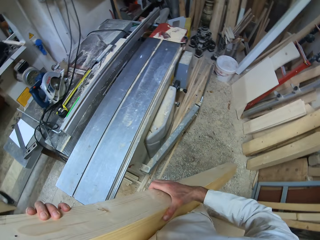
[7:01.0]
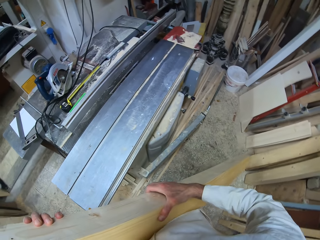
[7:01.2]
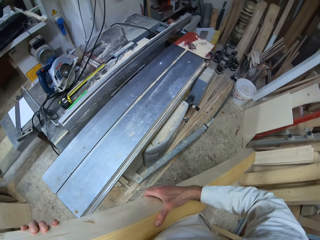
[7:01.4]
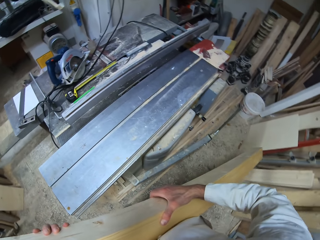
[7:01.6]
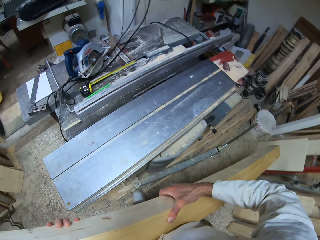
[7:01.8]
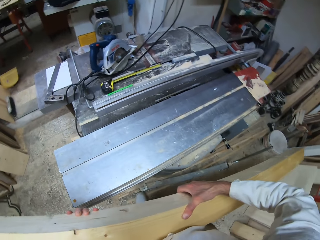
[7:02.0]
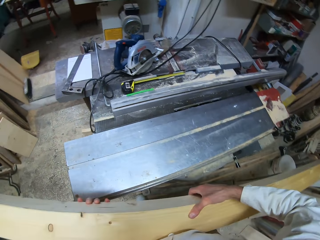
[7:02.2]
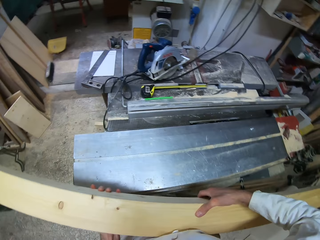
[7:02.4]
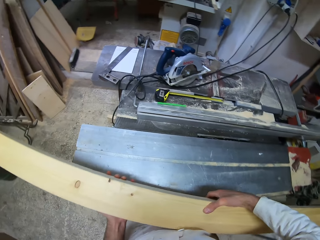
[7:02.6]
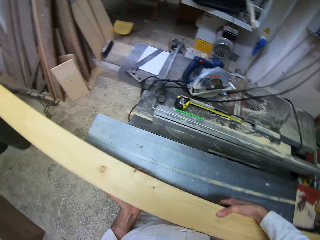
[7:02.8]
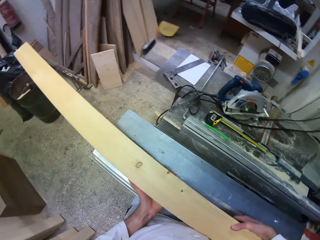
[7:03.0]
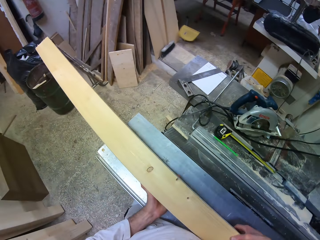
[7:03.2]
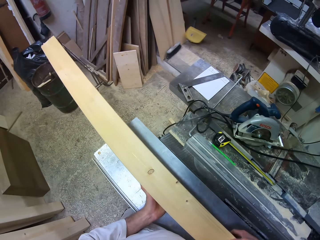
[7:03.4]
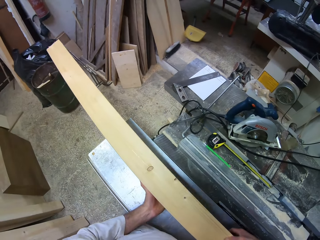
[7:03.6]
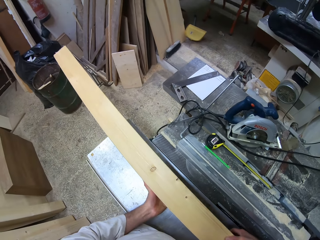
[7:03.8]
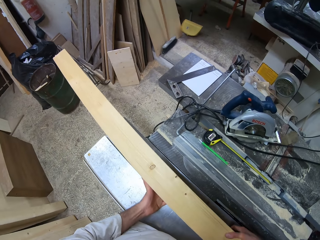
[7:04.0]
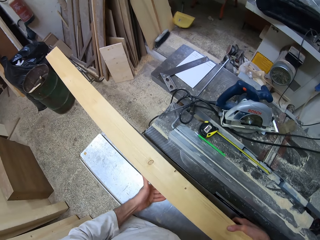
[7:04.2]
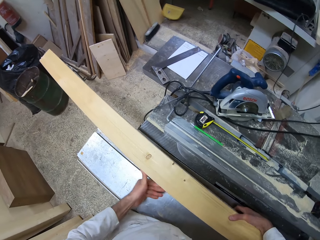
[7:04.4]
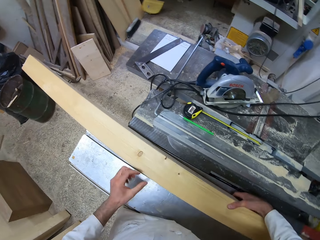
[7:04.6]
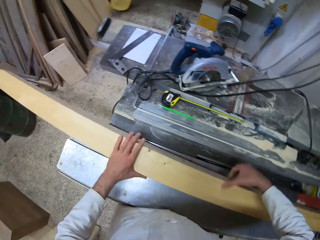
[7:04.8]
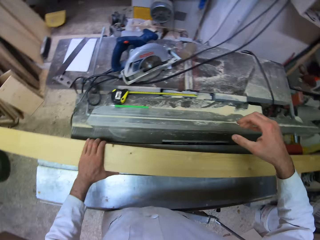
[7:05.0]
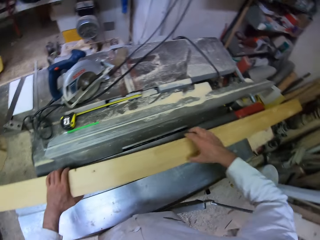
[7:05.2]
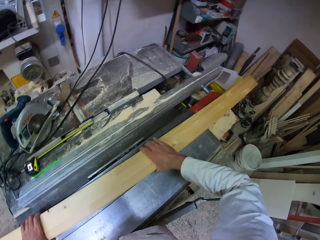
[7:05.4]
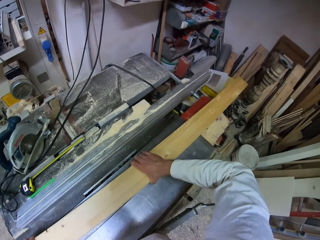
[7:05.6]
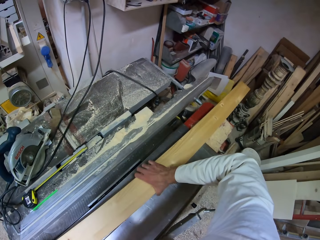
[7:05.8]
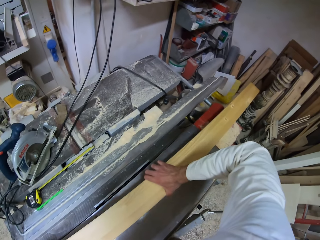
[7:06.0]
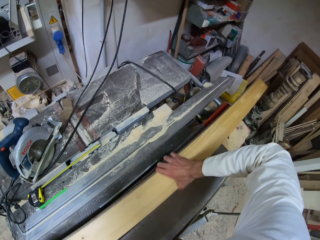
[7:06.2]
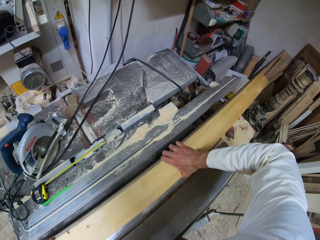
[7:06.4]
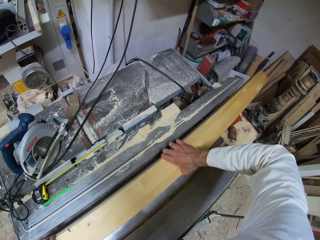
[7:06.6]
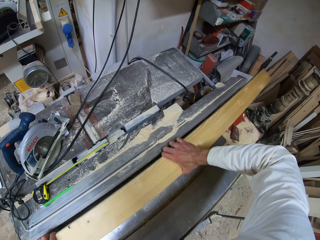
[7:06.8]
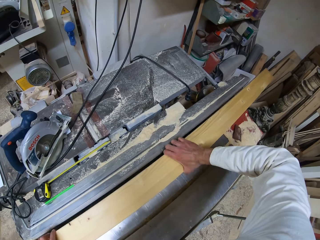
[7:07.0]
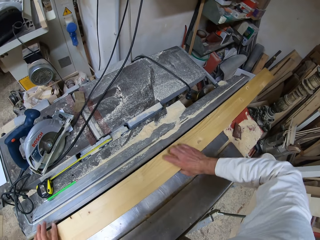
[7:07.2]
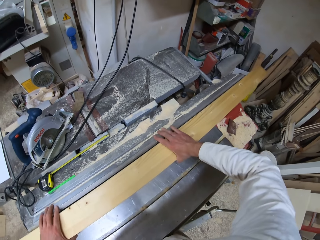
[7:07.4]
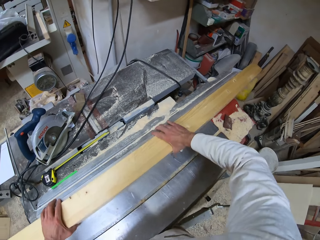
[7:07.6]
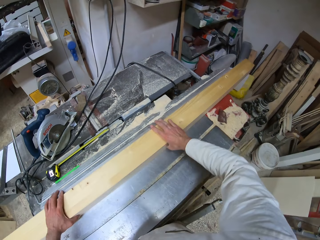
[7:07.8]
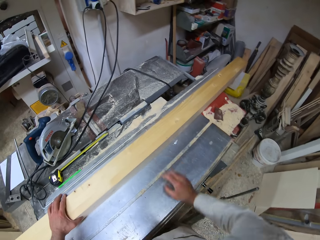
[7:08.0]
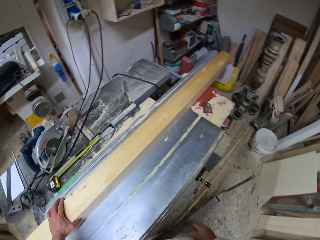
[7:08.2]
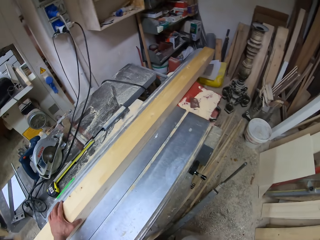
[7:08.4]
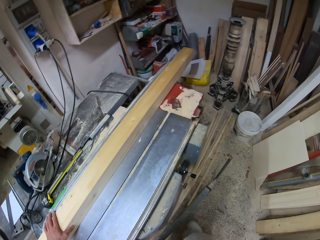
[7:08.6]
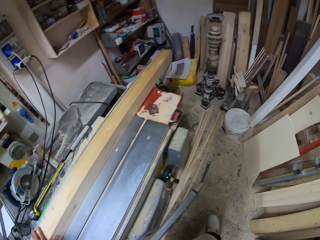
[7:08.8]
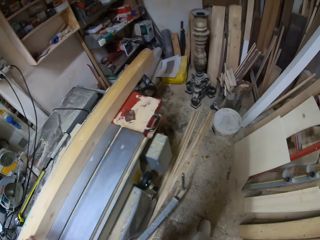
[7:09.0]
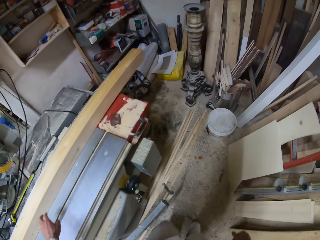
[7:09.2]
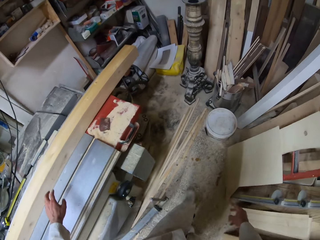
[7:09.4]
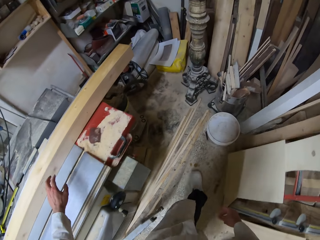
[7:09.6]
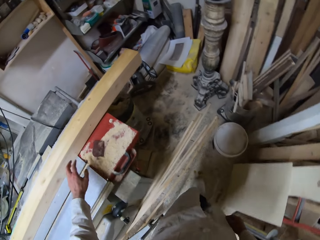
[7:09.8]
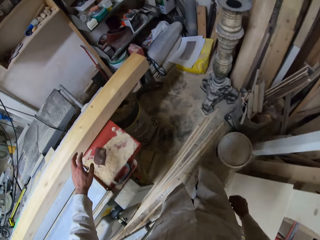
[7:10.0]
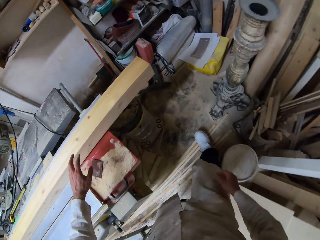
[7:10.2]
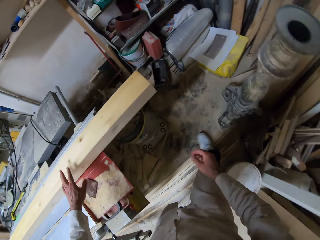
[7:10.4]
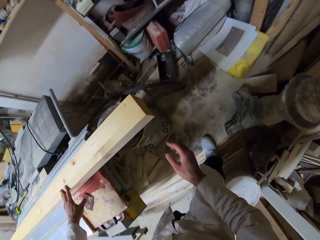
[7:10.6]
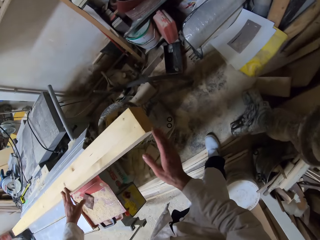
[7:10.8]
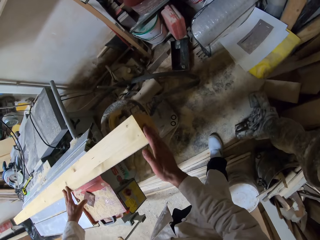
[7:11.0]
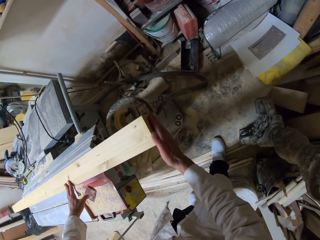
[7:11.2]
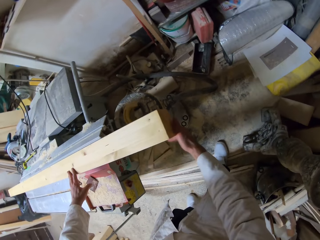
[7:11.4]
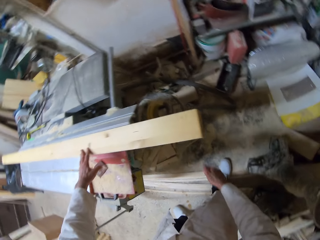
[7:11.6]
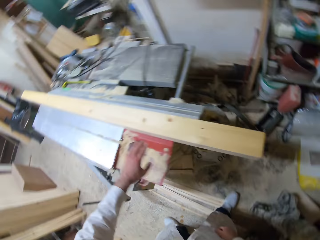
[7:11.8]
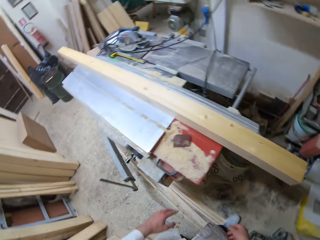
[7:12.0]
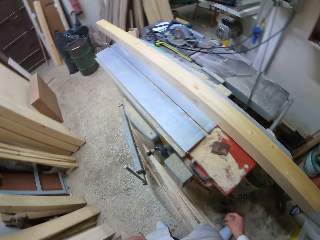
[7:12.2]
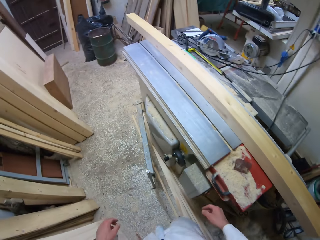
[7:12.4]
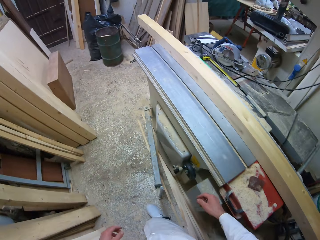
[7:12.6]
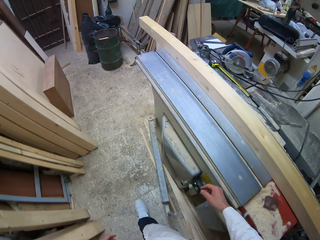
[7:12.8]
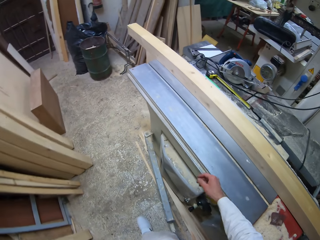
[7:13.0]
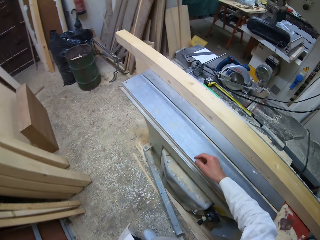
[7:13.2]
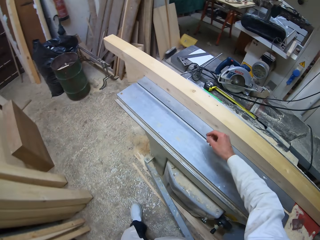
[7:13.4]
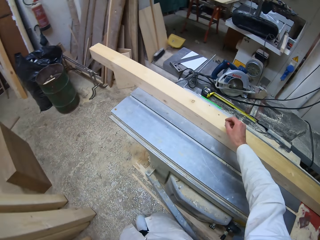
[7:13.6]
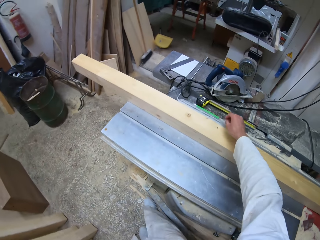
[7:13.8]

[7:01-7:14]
The camera wearer places the wood on the metal work bench with his hands. He positions the wood on the bench. He walks in the workshop. He cleans the wood on the metal work bench with his right hand. He walks in the workshop.

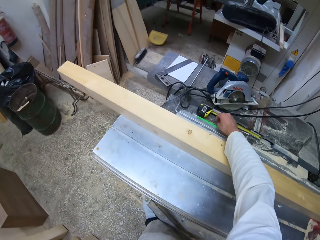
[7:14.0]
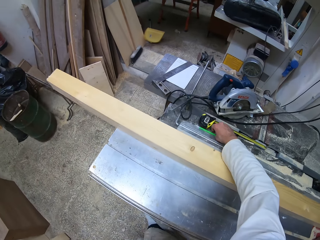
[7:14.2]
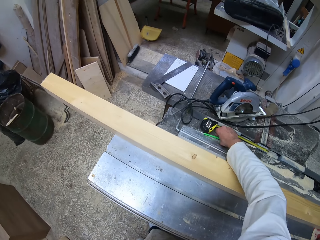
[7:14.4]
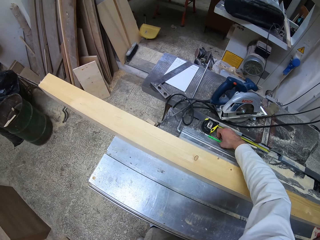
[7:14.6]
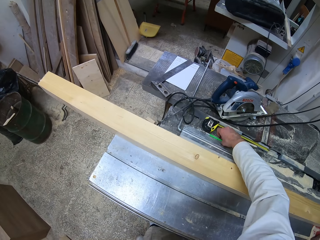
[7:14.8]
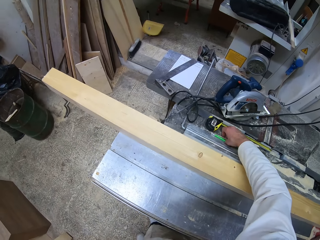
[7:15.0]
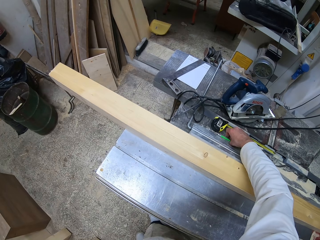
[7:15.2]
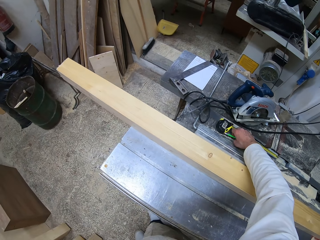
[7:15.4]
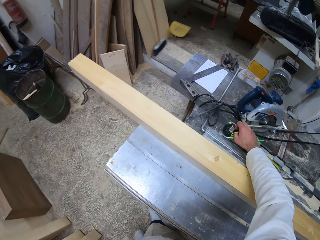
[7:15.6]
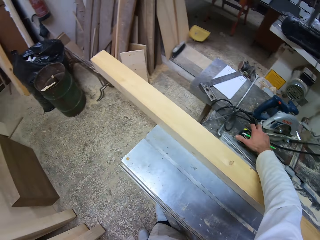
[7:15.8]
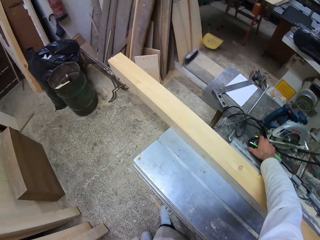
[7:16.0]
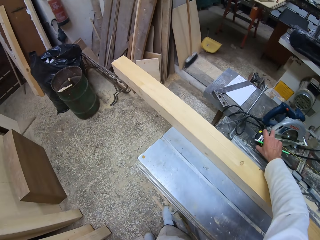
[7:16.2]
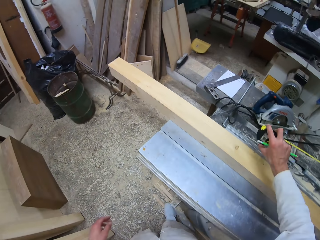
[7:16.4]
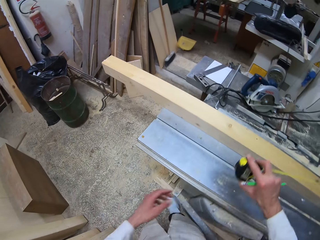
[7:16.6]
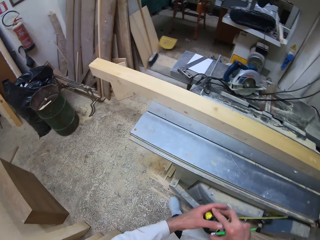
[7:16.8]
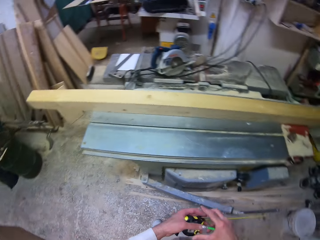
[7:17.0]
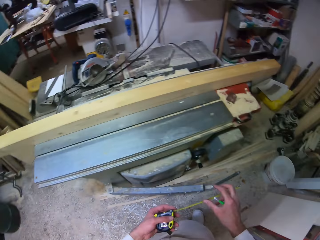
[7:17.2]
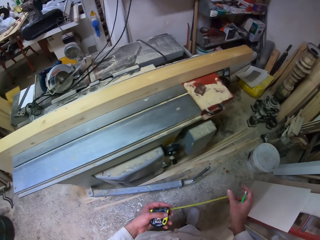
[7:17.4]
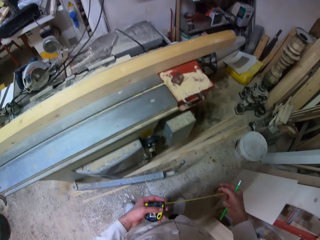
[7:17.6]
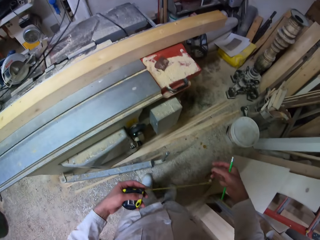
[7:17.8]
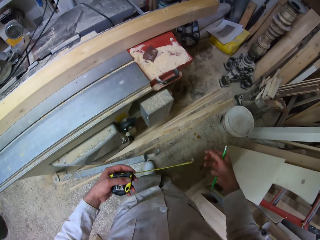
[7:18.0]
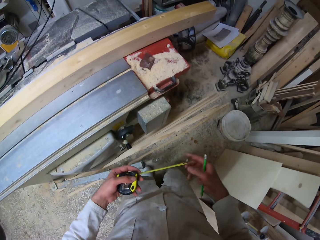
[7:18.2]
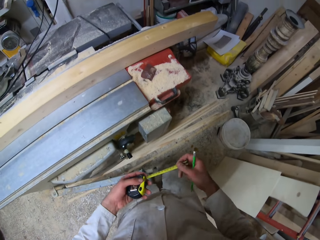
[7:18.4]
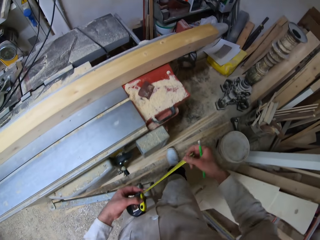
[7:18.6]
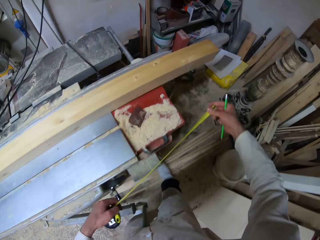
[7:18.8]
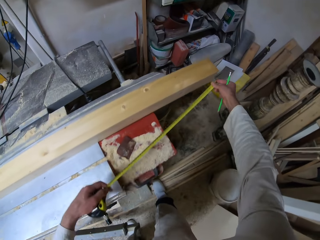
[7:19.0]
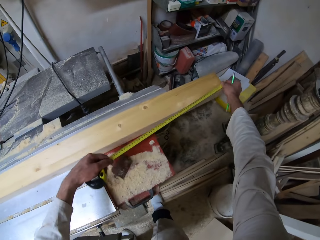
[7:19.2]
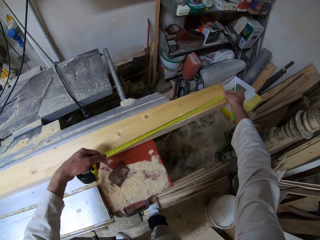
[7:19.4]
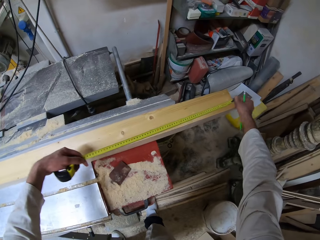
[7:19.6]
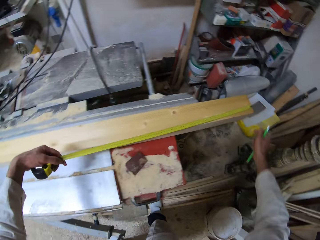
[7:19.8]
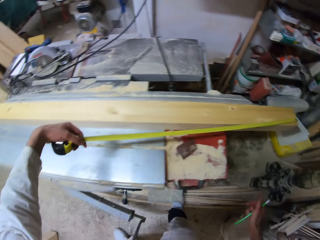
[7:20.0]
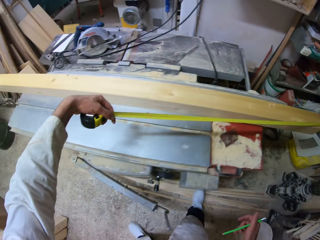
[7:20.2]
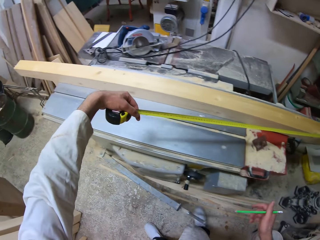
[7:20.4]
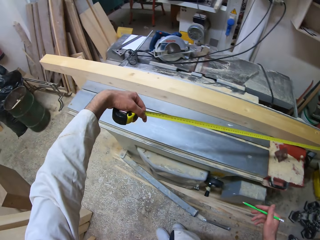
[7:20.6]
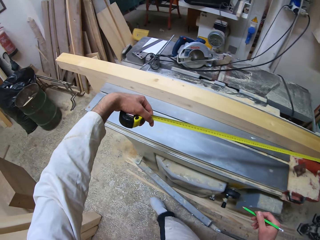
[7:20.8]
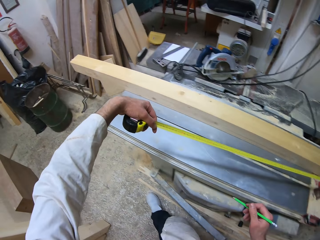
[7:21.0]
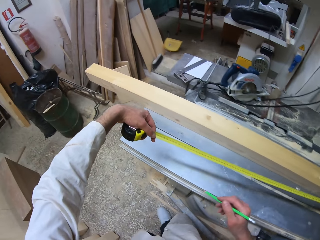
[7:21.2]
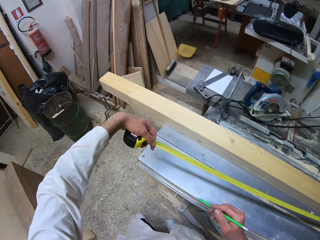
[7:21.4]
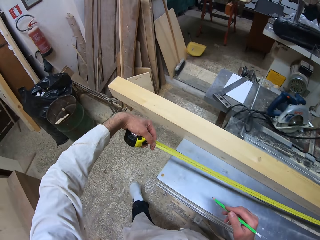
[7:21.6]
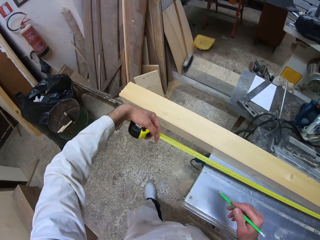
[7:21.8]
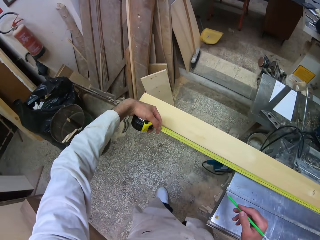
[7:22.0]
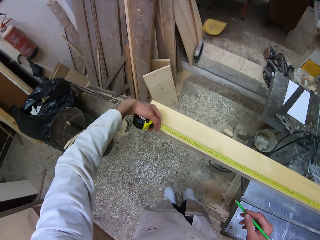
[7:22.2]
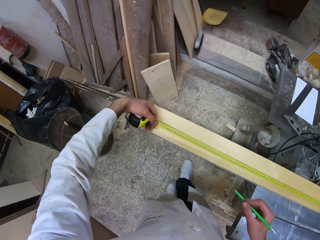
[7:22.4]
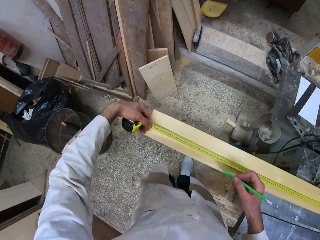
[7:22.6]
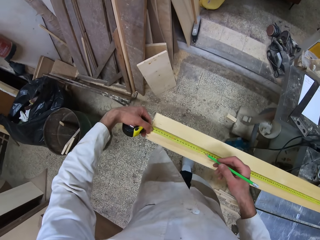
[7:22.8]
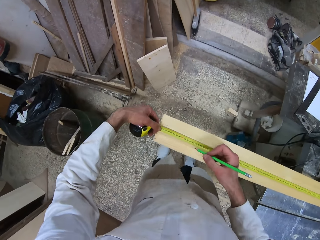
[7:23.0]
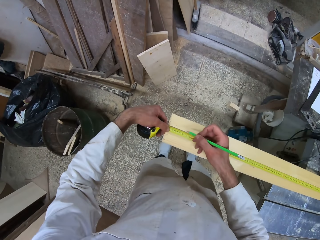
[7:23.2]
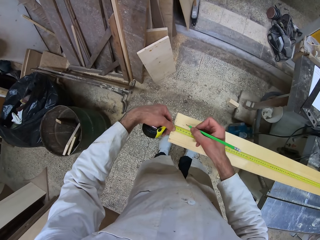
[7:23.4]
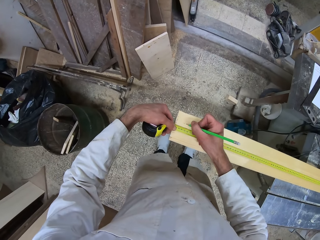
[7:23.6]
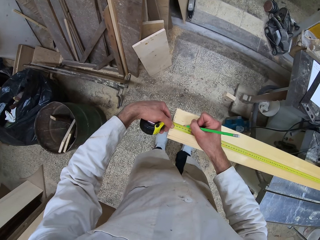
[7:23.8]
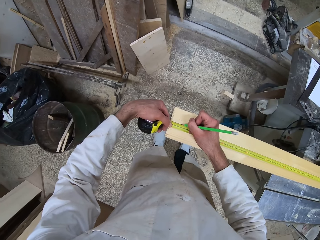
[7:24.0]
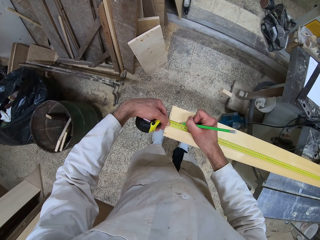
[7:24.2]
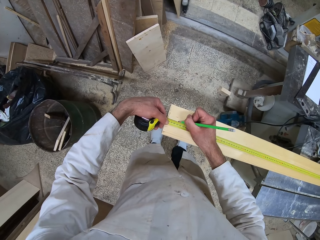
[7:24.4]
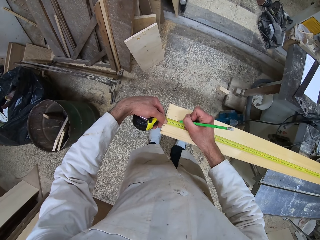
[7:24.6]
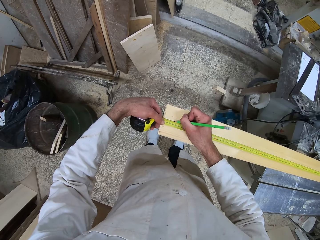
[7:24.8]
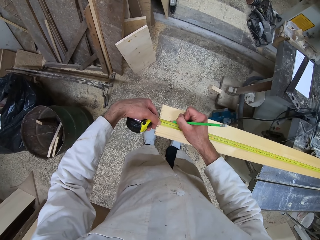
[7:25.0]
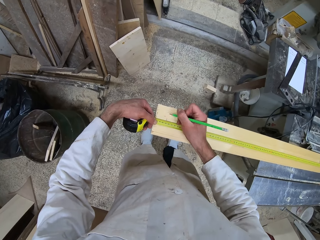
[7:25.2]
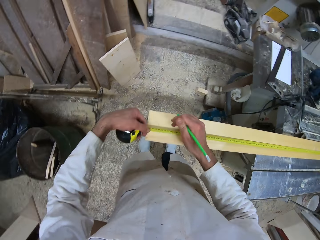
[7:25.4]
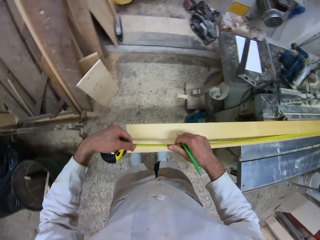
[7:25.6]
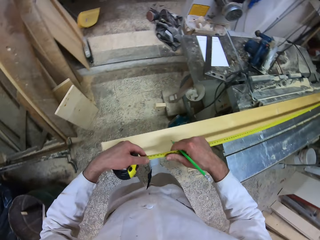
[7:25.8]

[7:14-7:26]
The camera wearer picks up the carpenter pencil from the metal work bench with his right hand. He picks up the measuring tape or tape measure from the metal work bench with his right hand. He spreads out the tape measure. He measures the wood on the metal work bench with the measuring tape. He marks the wood with the carpenter pencil.
